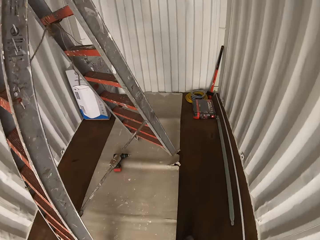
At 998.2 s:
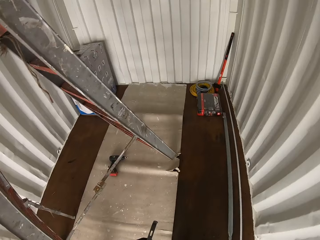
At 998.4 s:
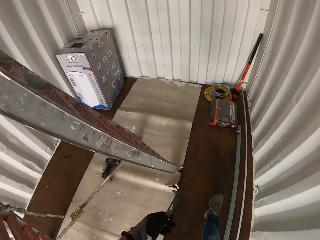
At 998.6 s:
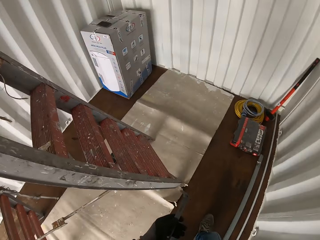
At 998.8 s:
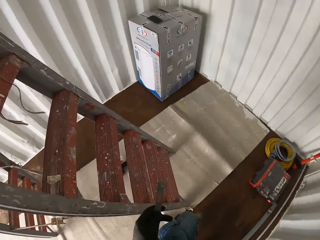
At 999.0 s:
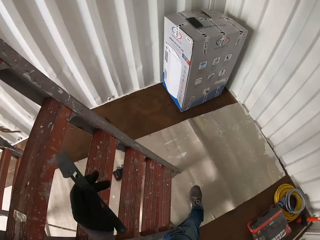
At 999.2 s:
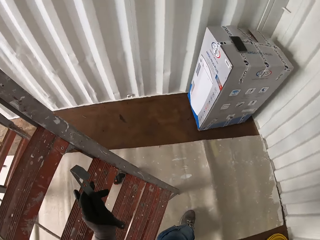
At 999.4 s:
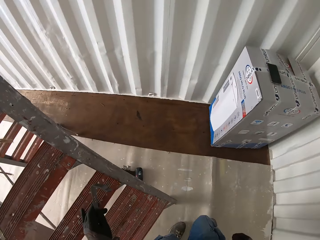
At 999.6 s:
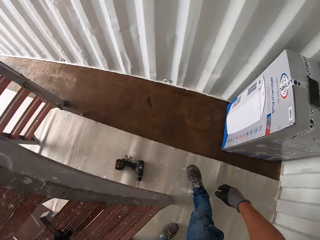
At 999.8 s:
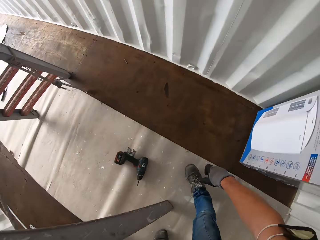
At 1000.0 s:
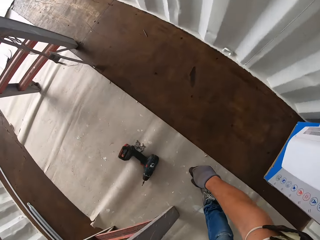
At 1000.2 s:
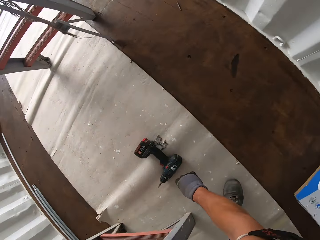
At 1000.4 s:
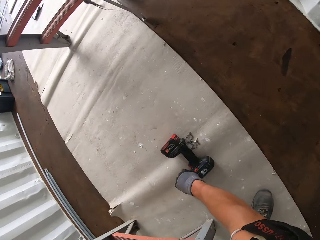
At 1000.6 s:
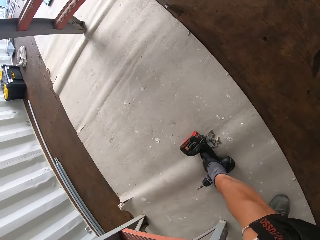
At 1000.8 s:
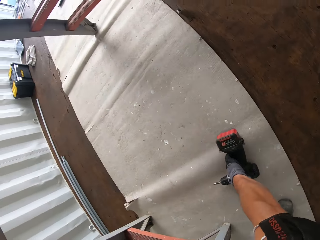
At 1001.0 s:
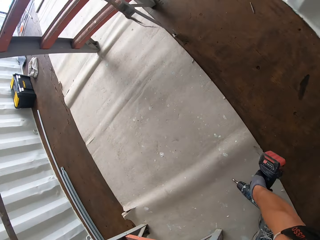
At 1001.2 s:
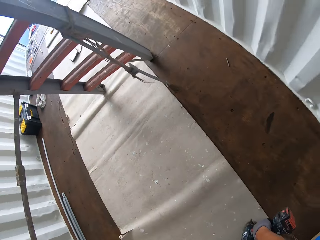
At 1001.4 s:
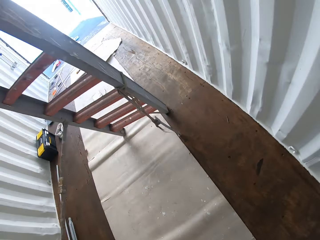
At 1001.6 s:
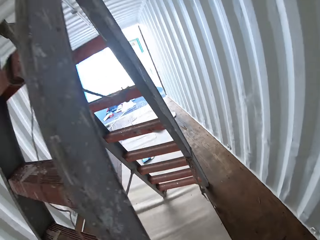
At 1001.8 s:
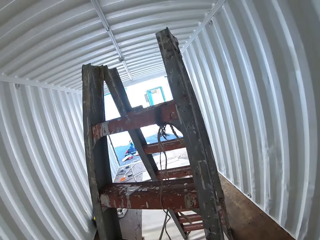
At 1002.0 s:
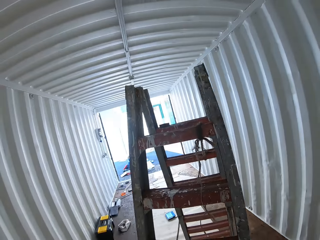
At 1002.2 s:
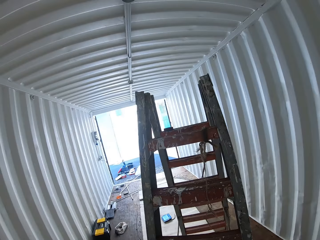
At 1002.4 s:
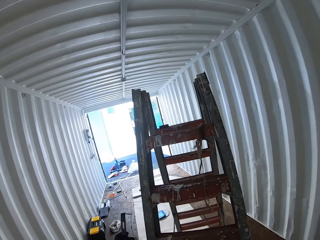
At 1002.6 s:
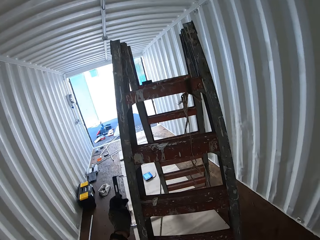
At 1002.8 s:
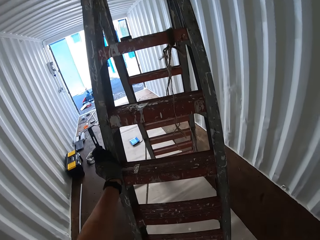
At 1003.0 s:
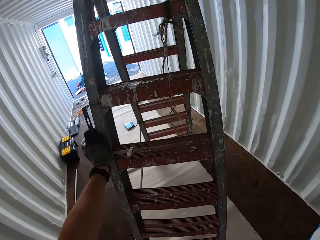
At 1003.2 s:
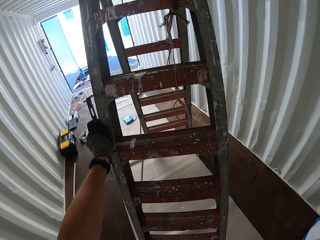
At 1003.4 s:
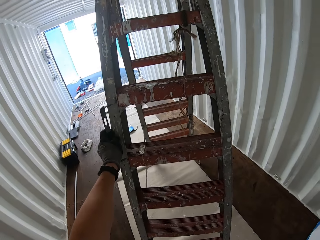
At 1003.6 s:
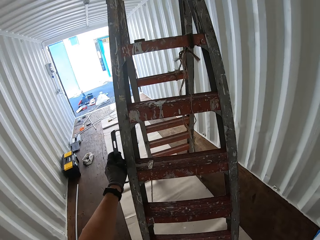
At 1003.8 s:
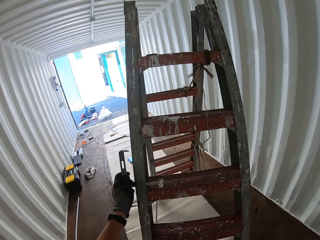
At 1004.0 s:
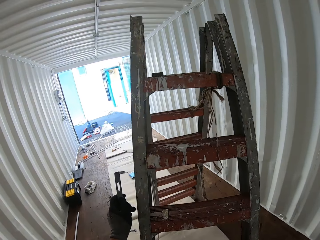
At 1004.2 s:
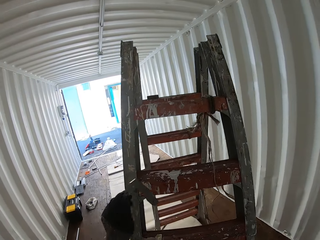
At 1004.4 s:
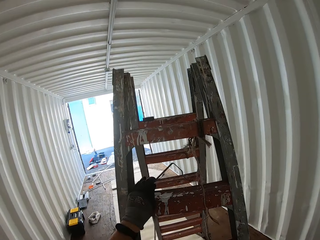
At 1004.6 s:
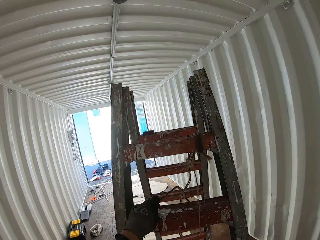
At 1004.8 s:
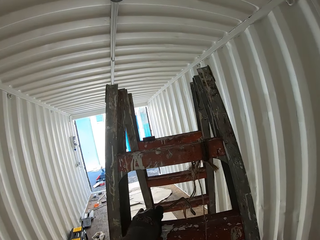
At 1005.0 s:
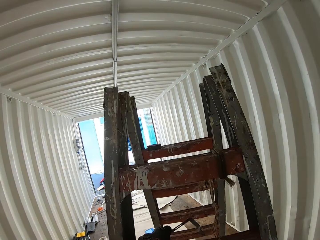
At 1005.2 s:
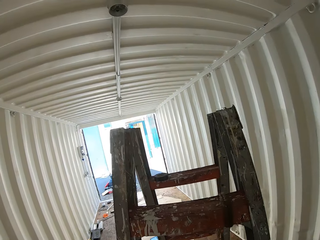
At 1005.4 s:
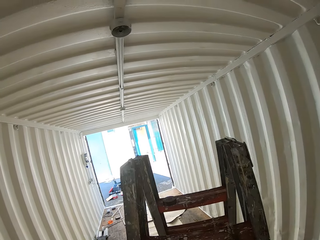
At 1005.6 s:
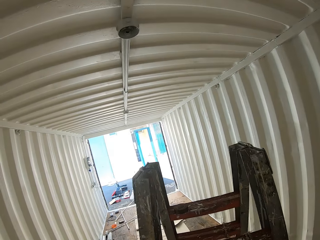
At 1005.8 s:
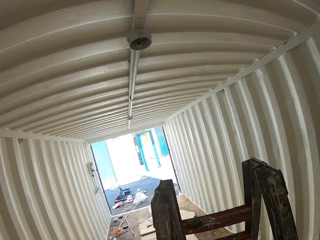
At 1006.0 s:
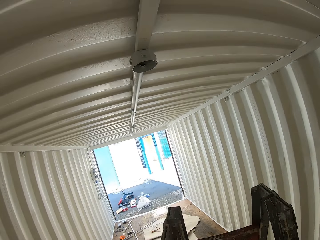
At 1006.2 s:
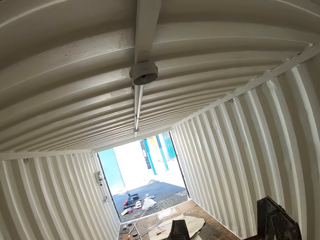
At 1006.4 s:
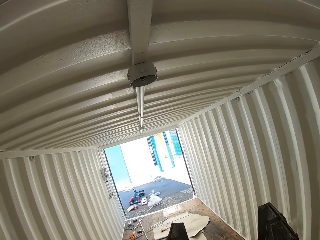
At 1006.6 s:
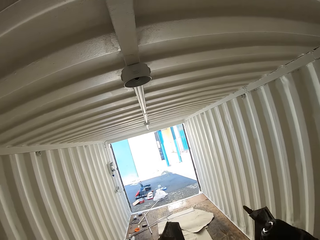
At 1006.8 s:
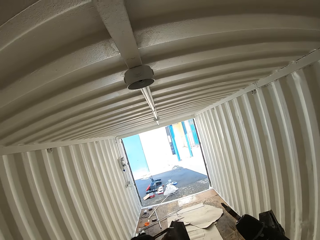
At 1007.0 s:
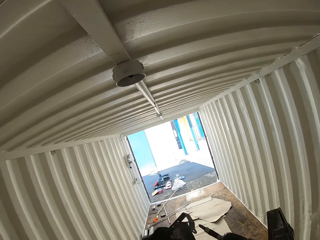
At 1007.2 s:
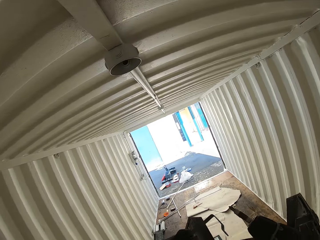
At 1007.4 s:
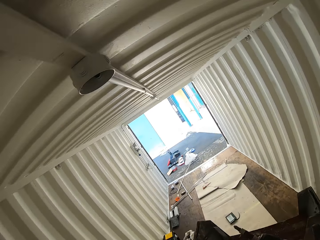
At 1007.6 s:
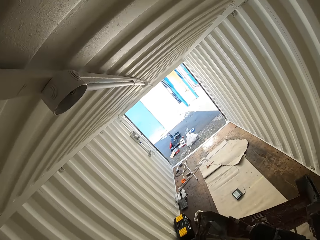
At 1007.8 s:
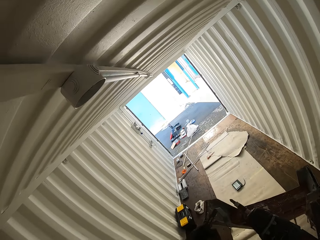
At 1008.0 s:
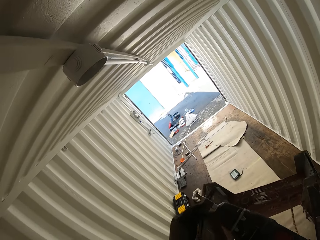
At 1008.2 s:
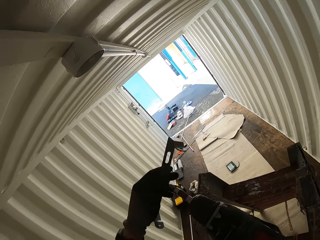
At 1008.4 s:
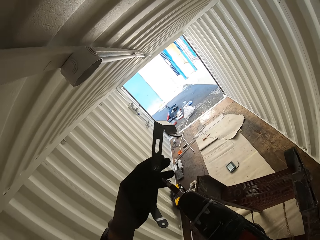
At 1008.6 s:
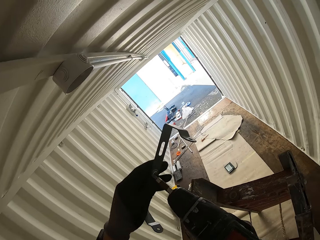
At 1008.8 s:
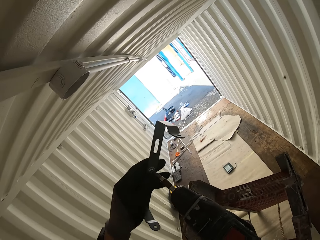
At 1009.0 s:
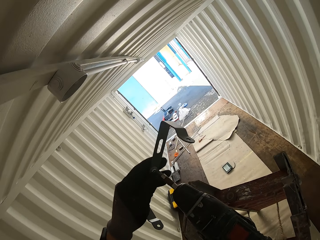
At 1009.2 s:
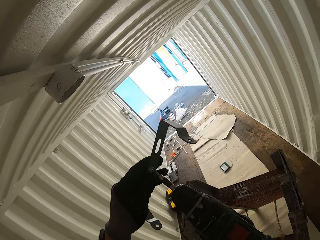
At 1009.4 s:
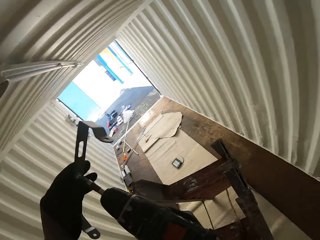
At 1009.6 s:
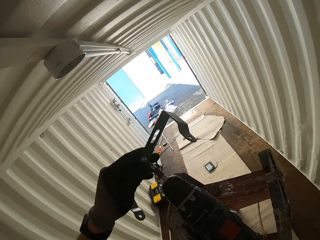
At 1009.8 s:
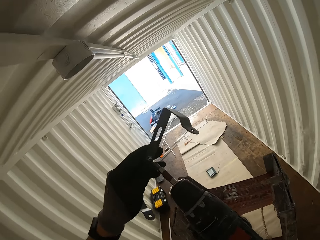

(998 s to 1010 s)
The camera wearer holds the panel holder. They grab the drill from the ground. They climb the ladder with the drill and the panel holder. They hold the panel holder against the drill.

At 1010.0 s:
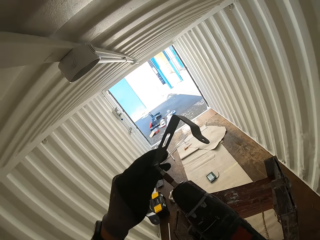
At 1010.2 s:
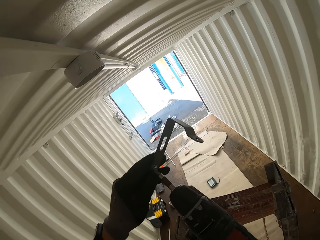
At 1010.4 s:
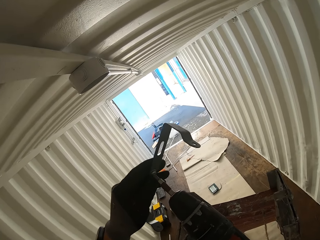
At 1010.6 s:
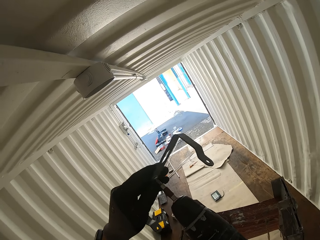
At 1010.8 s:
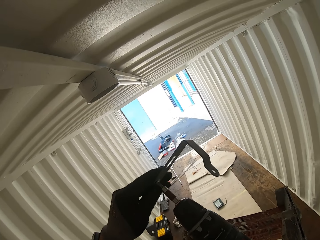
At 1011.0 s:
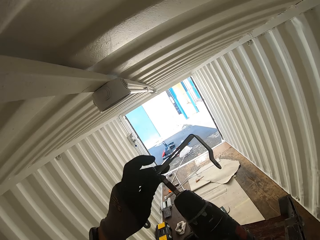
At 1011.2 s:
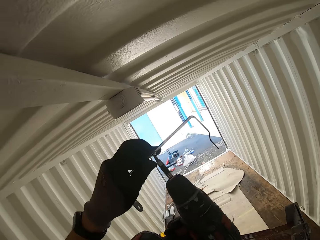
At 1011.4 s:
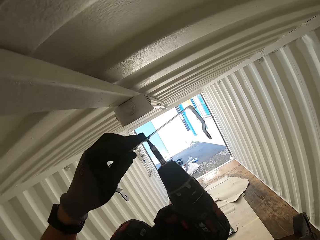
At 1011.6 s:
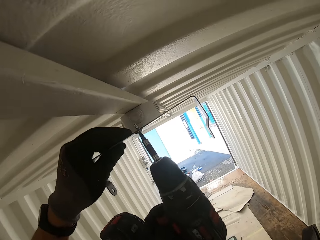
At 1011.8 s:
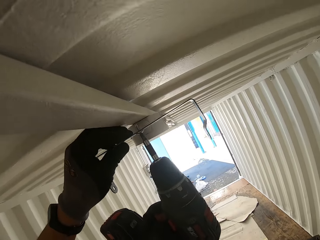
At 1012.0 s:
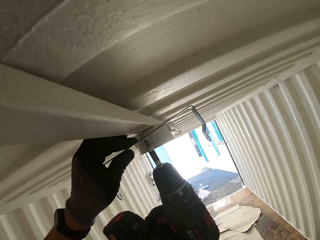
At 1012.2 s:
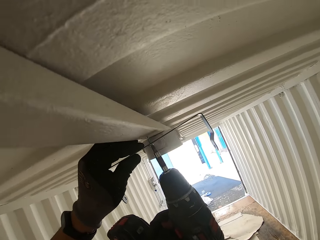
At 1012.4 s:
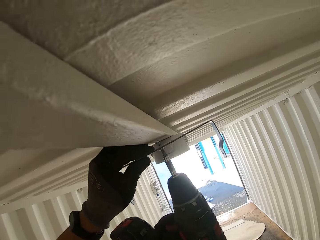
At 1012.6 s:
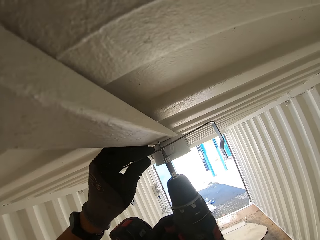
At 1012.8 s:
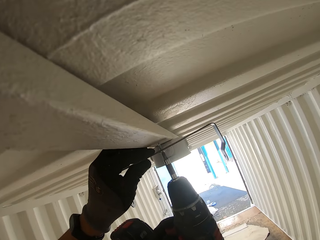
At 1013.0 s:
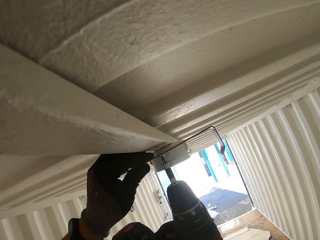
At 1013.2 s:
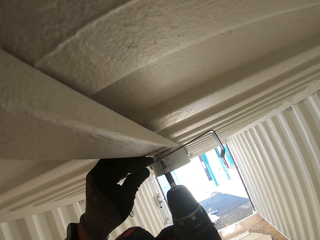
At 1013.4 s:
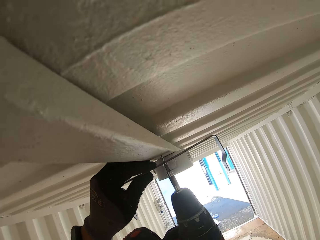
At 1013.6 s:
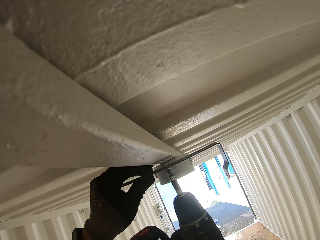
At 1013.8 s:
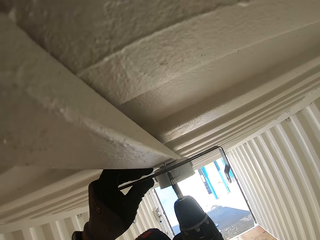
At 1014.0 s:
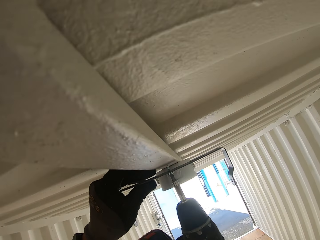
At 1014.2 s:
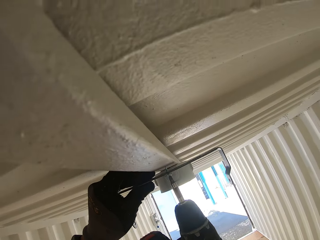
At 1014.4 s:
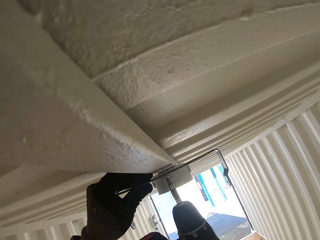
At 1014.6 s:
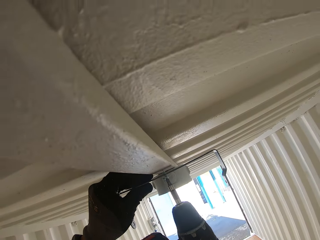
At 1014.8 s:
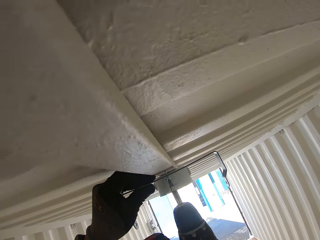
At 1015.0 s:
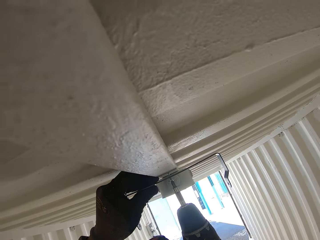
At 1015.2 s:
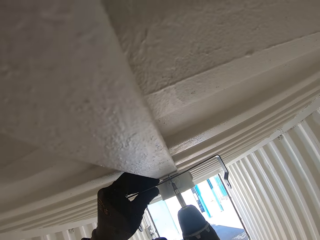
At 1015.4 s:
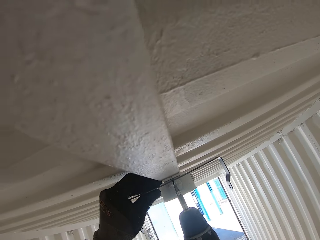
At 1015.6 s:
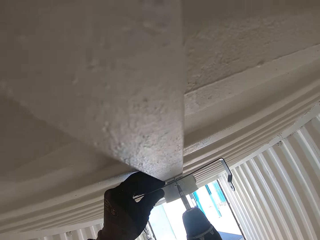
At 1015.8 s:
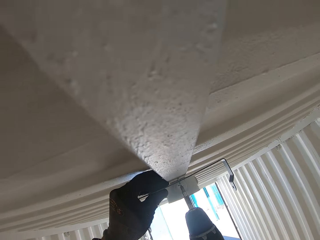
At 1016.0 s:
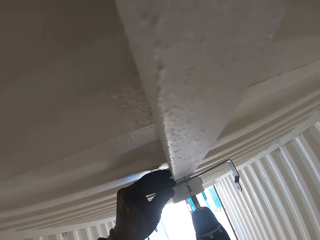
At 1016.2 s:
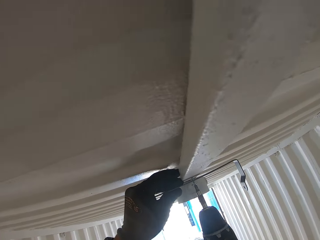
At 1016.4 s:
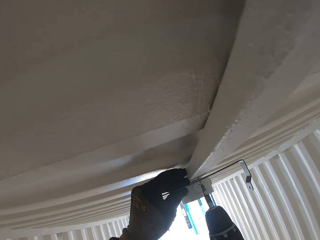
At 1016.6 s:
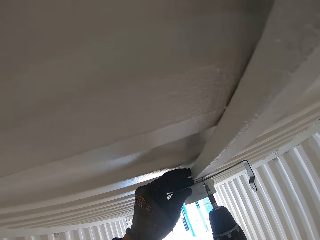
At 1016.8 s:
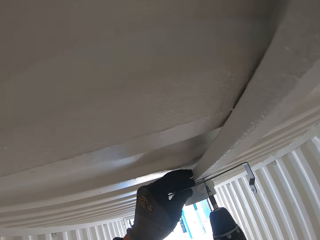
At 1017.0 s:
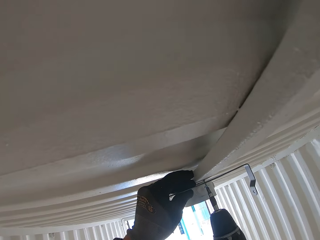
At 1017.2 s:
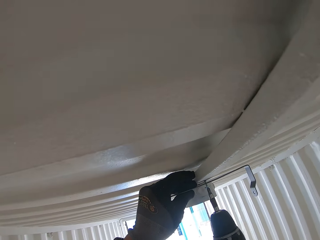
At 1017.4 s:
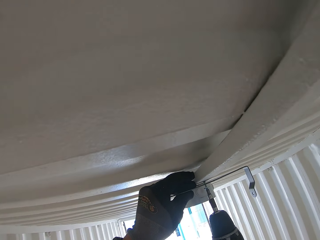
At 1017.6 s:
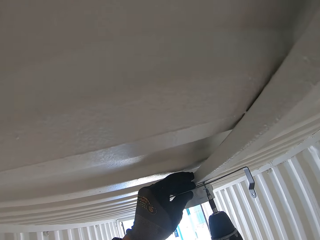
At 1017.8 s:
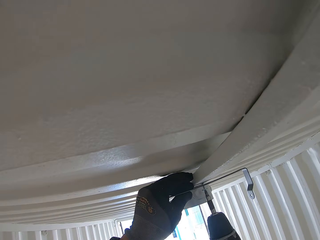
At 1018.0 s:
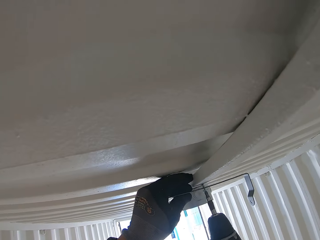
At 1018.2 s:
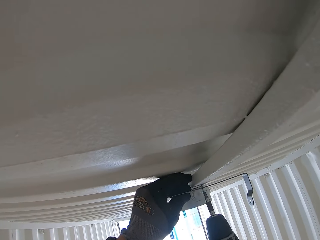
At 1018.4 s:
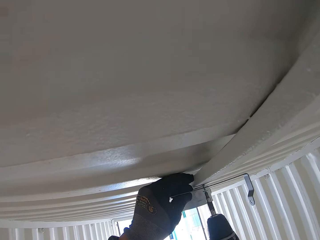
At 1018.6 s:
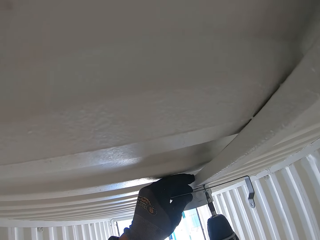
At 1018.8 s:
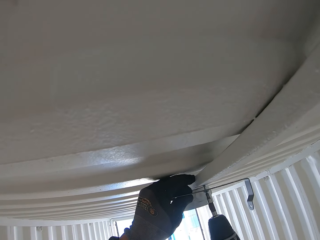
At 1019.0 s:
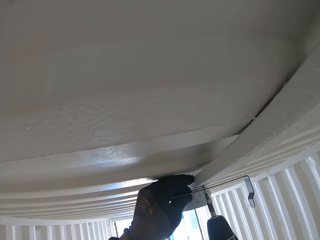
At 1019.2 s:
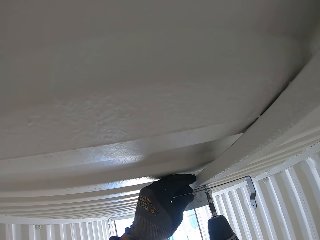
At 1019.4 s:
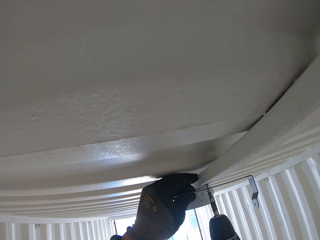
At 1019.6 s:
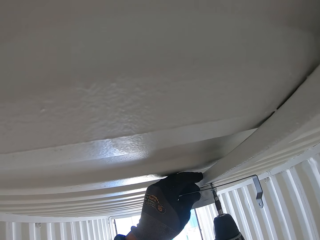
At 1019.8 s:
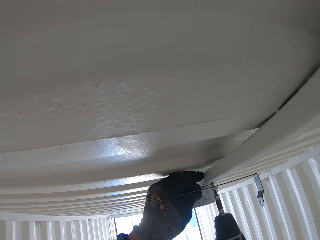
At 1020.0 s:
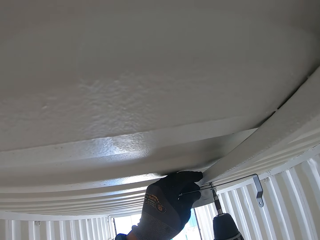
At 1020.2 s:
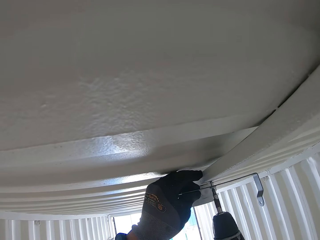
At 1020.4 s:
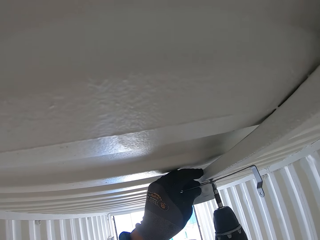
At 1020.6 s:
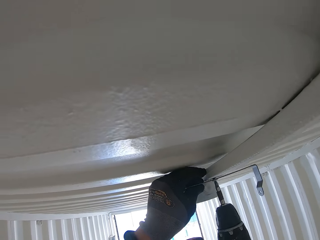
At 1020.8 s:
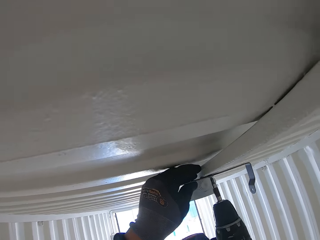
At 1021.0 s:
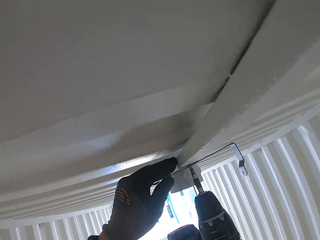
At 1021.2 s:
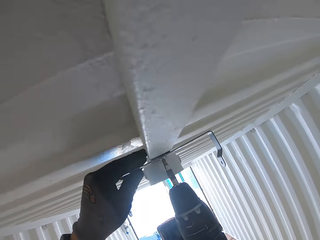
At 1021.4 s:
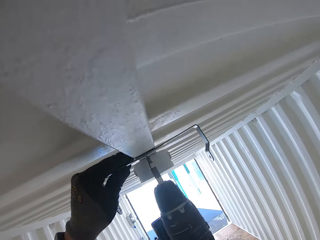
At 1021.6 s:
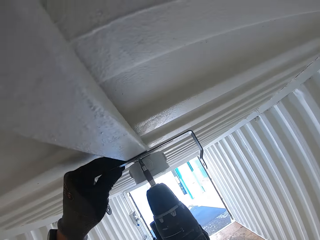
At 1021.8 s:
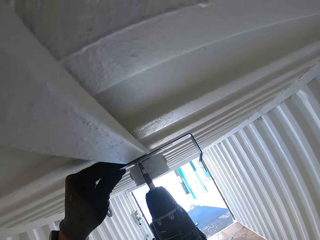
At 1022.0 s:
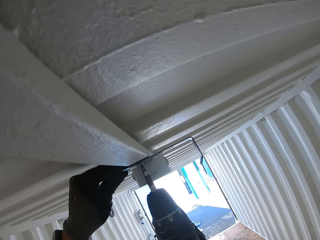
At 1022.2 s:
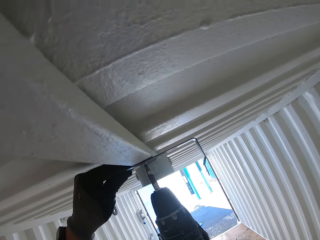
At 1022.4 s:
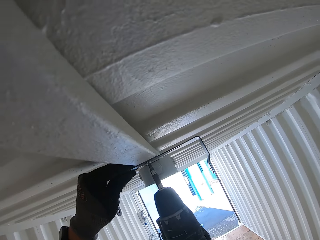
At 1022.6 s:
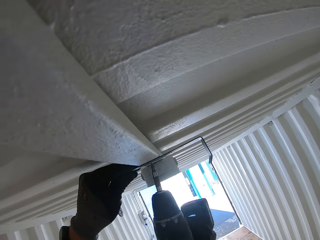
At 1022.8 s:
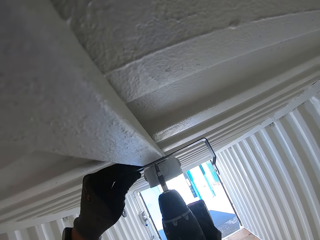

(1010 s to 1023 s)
The camera wearer inserts the drill into the light holder. They screw in the holder with the drill.
